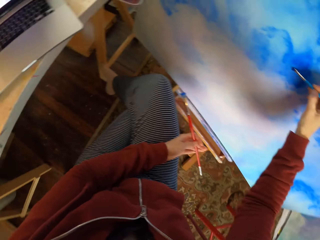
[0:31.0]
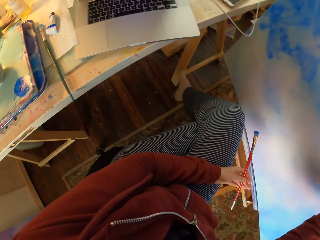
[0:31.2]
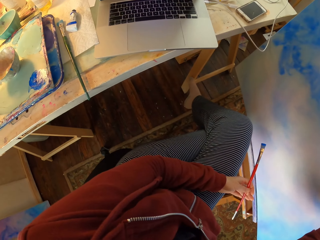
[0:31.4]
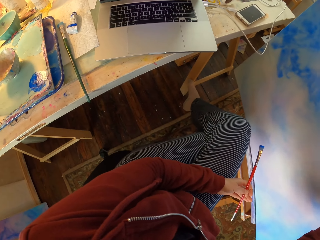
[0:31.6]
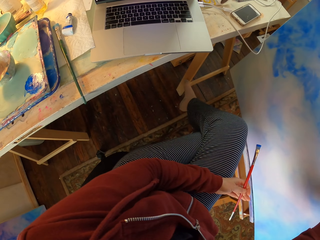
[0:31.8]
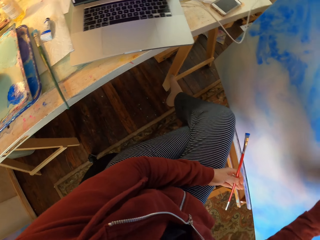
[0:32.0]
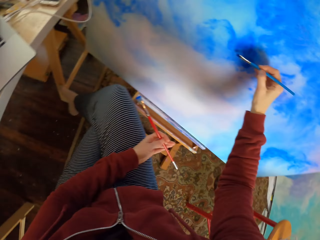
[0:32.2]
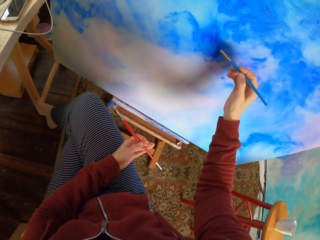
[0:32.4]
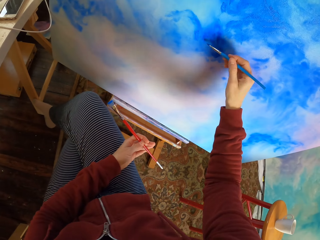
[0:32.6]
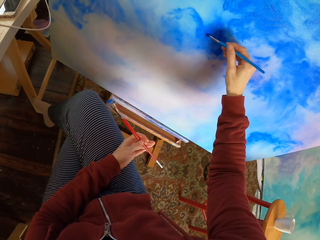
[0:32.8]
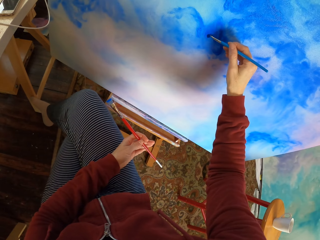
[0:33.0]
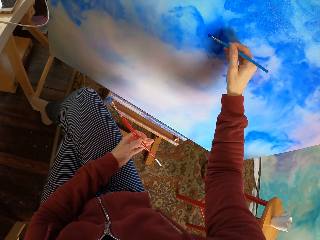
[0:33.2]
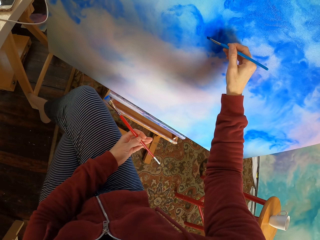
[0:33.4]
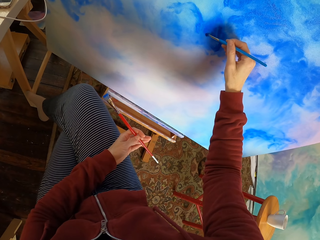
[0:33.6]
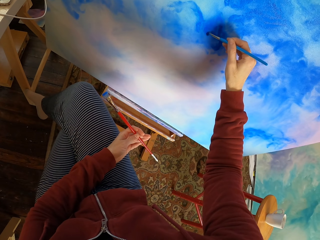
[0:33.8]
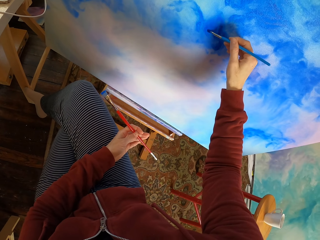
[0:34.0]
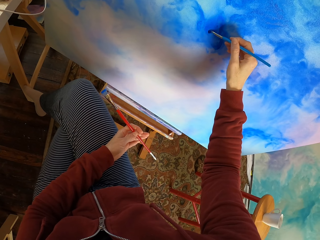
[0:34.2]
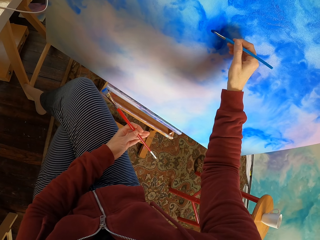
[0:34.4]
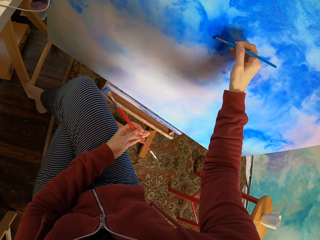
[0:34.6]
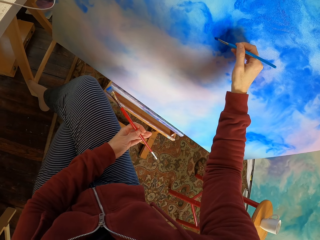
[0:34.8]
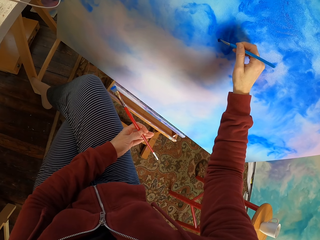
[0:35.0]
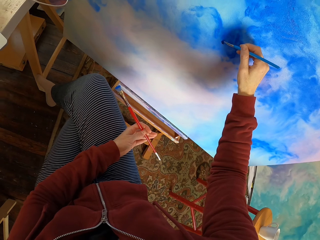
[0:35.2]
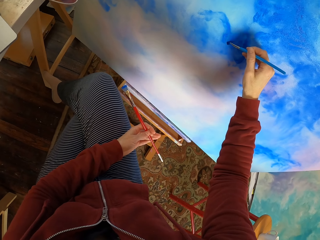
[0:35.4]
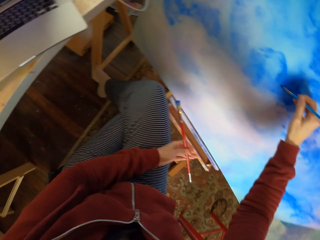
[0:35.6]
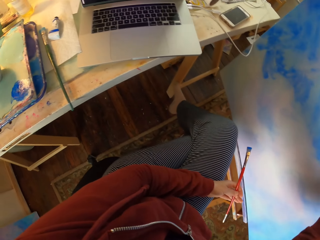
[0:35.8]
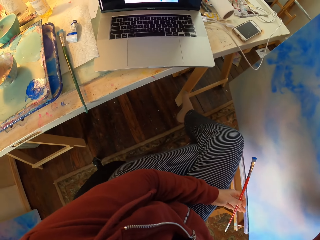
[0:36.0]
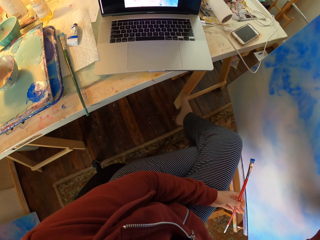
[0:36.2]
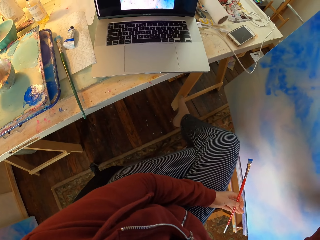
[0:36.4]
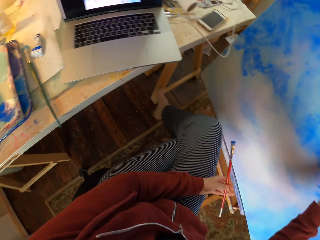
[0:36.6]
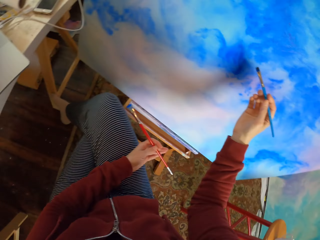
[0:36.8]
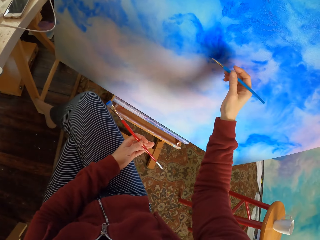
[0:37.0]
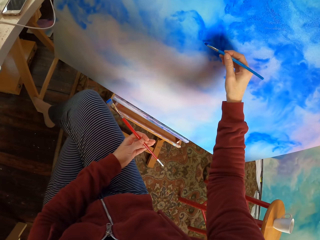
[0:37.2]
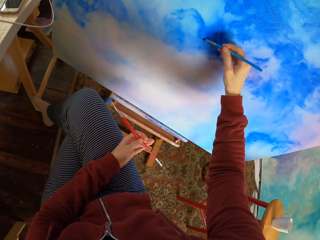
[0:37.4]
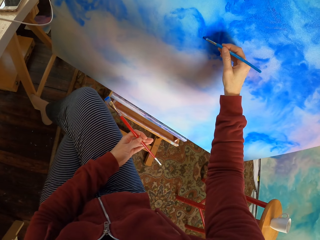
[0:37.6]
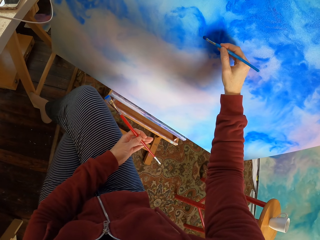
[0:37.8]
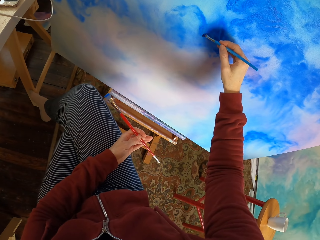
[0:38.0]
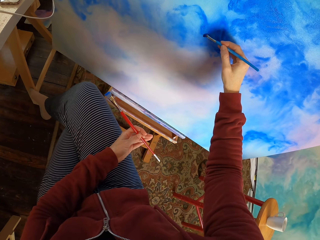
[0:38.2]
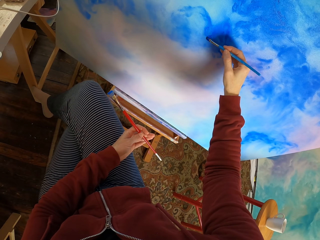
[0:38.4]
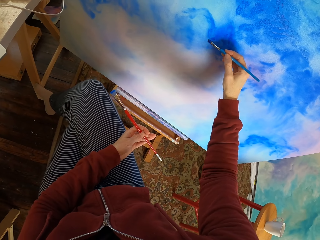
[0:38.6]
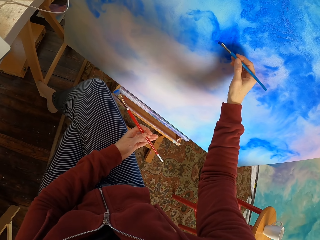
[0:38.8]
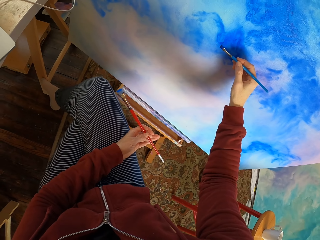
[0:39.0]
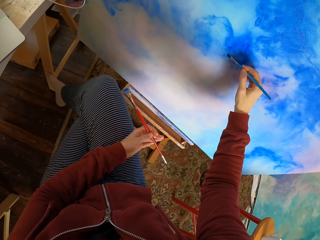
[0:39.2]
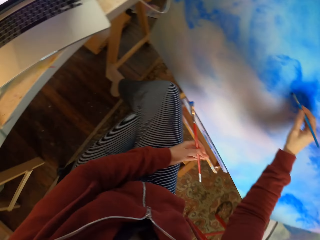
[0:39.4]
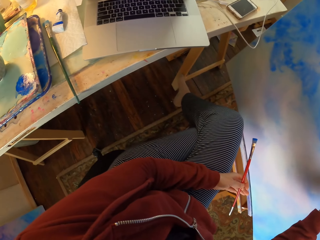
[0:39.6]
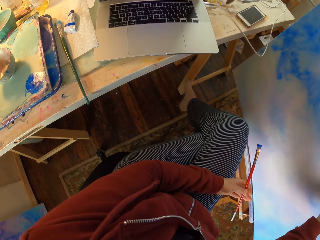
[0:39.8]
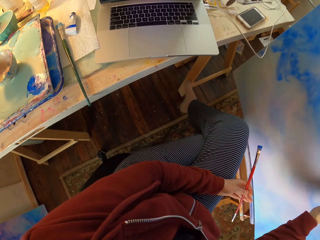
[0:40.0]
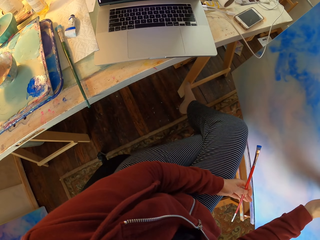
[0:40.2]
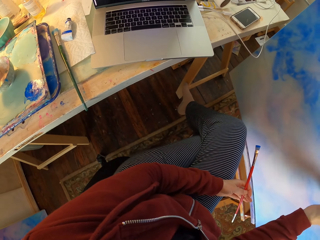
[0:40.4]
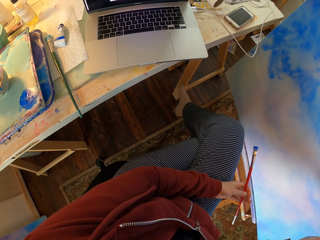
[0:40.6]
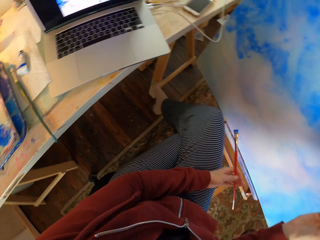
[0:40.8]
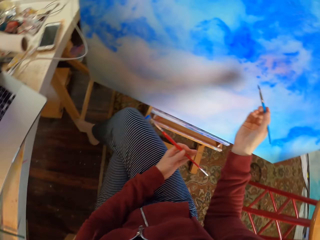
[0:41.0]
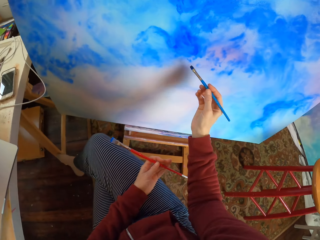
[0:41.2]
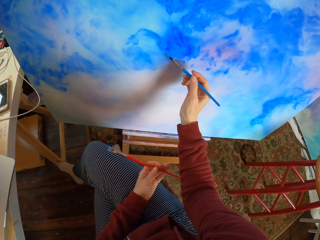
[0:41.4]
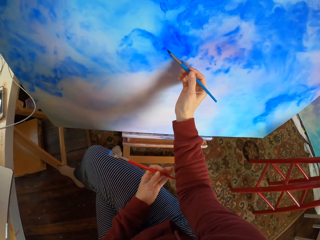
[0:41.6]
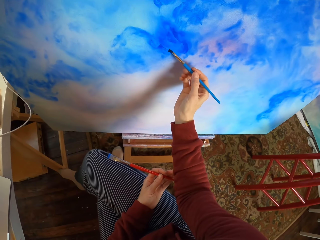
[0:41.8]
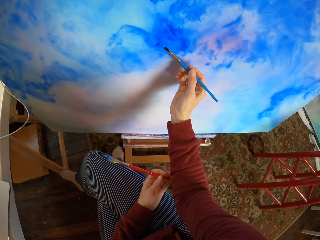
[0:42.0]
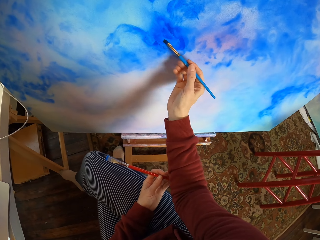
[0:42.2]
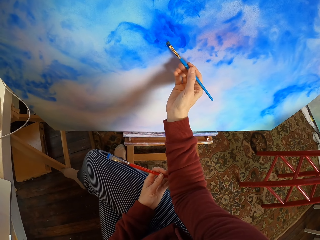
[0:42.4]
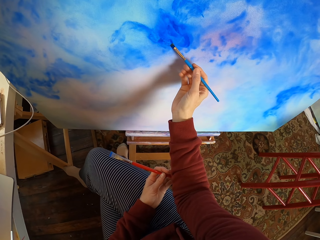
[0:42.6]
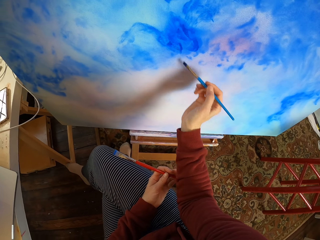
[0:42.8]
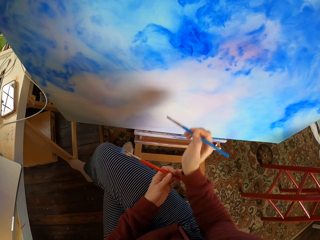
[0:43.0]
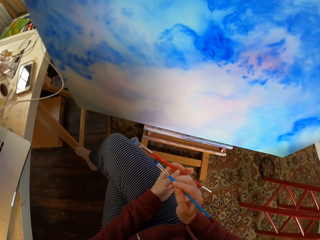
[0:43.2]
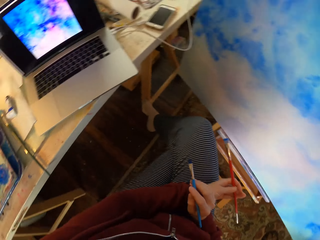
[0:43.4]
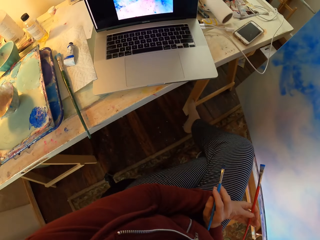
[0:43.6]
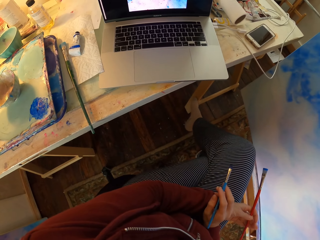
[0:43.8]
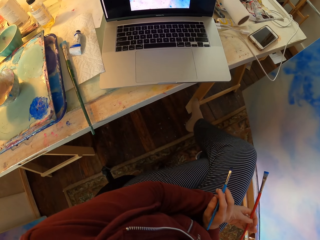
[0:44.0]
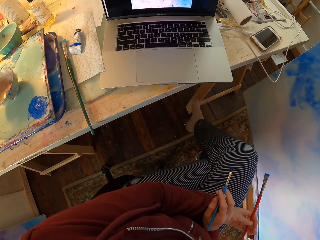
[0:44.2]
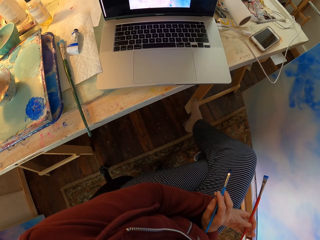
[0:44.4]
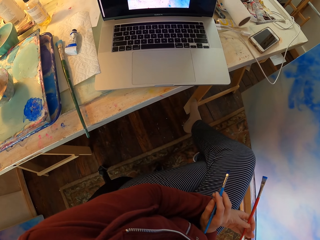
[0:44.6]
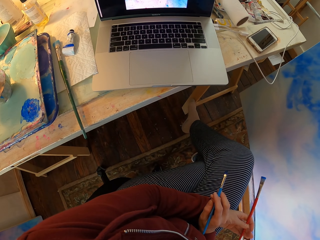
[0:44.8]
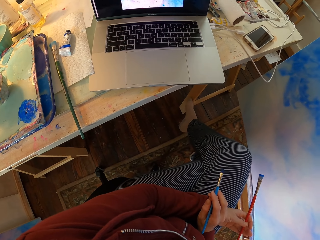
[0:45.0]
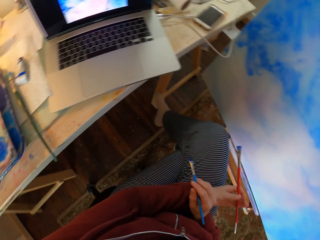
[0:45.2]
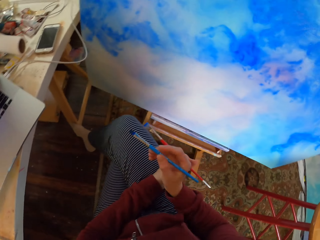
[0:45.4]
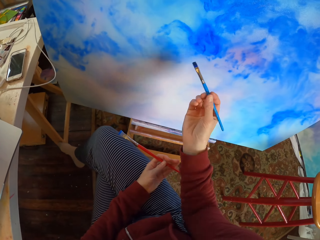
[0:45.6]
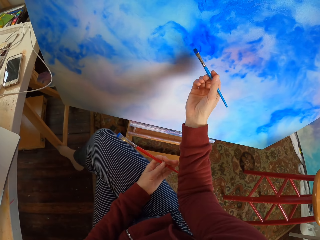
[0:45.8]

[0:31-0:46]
The camera wearer looks at the laptop. They paint the decoration. They look at the laptop. They paint the decoration. They look at the laptop. They paint the decoration. They hold the brush. They look at the laptop.

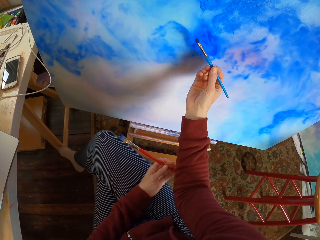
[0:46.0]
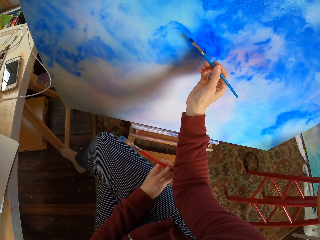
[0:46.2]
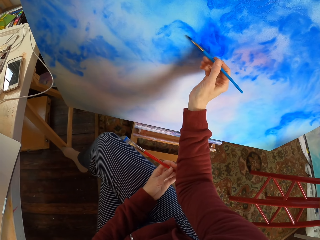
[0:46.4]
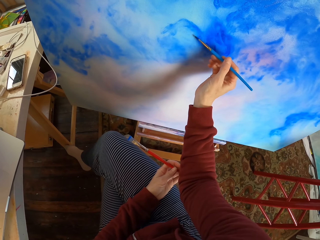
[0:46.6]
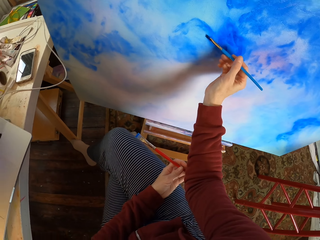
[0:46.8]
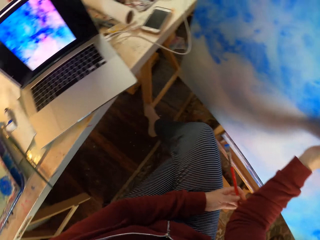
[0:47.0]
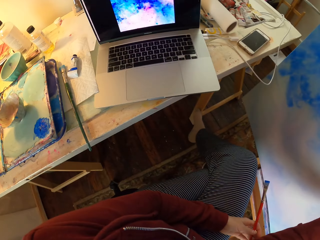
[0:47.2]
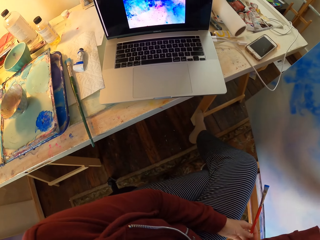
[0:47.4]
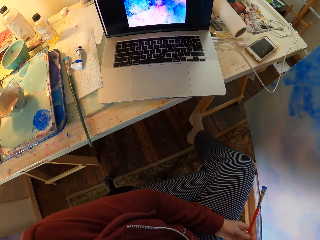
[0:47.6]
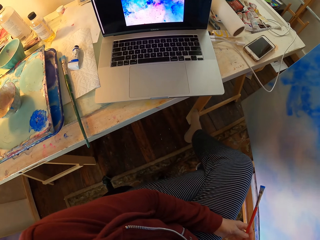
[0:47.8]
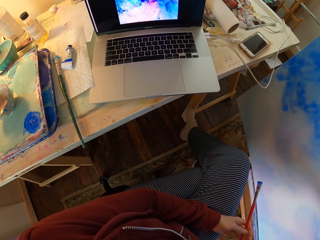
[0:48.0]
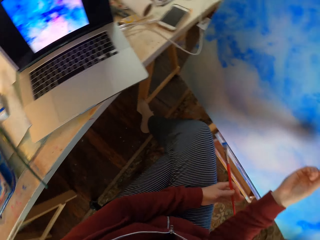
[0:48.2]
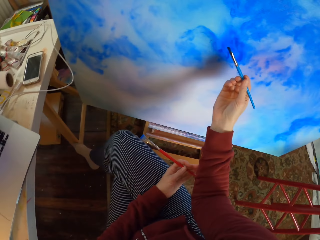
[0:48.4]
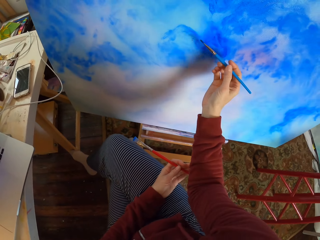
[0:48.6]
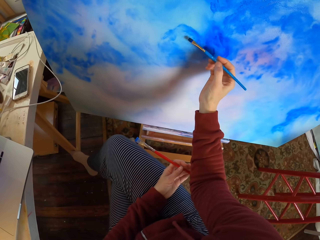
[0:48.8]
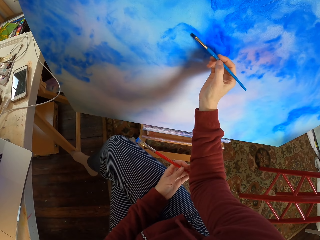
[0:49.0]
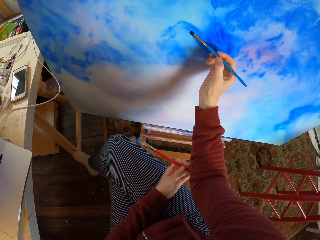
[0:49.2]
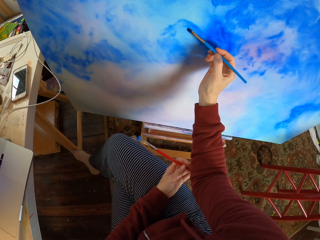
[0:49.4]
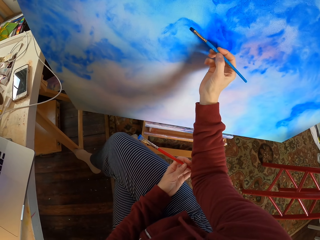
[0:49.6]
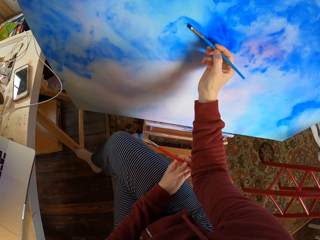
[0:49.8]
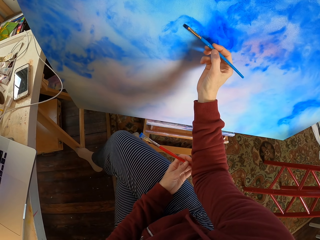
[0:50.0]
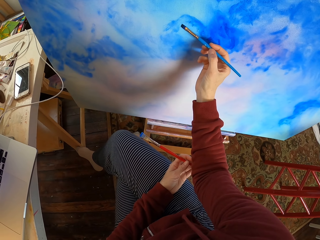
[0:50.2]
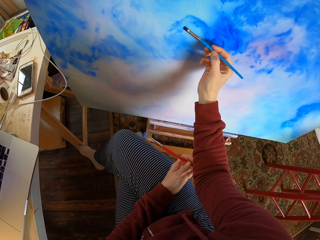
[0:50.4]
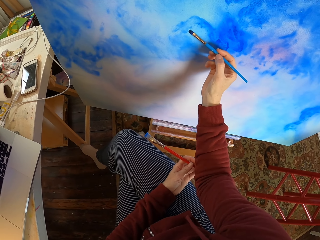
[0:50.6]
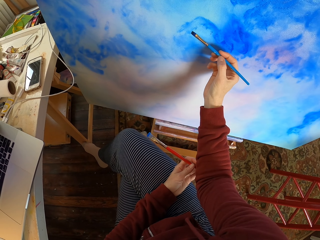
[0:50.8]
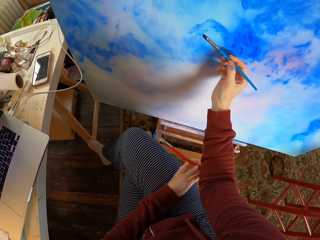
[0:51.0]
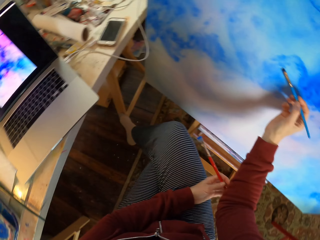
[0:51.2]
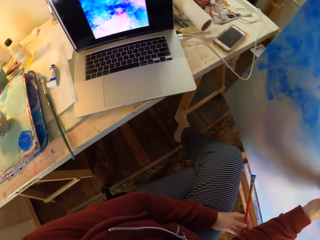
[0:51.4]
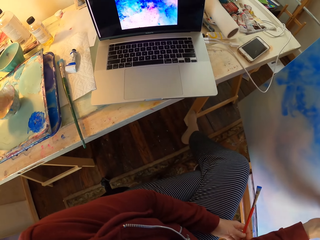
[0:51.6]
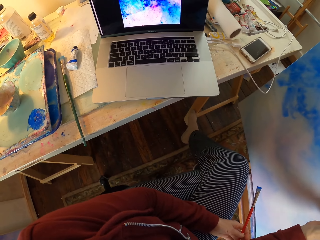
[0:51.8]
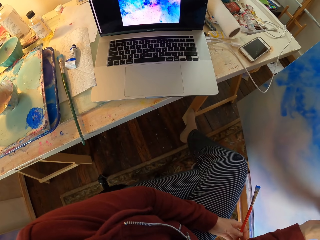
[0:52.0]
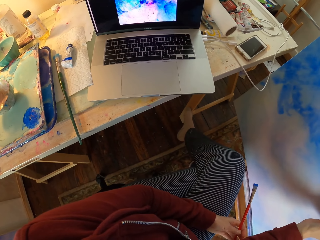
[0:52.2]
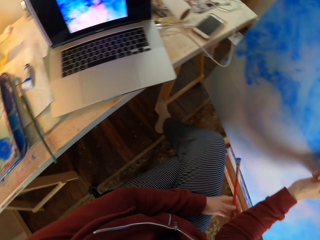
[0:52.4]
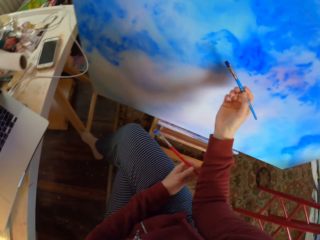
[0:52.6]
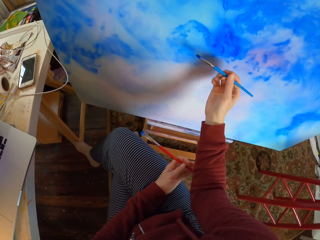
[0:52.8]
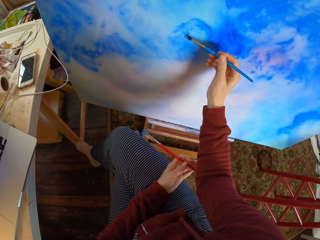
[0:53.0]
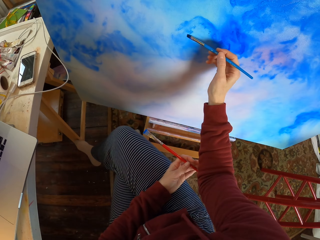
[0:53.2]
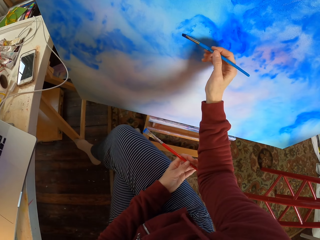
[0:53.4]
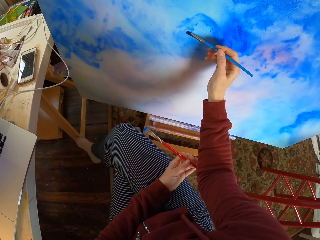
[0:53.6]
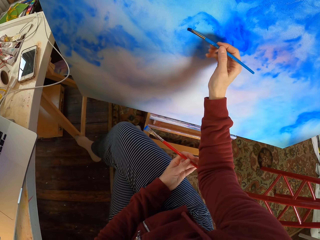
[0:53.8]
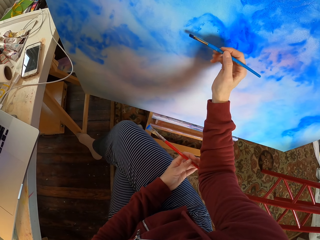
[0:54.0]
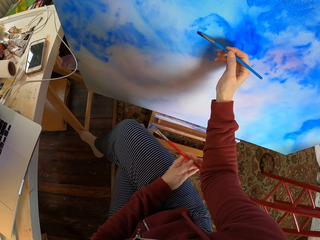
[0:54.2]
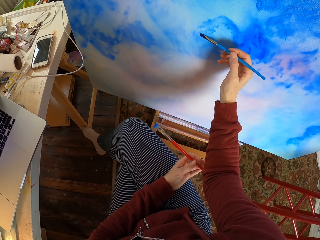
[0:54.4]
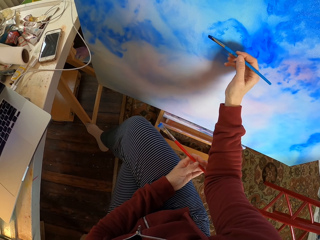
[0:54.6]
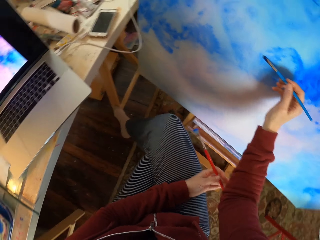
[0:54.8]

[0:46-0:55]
The camera wearer paints the decoration. They look at the laptop. They paint the decoration. They look at the laptop. They paint the decoration.
